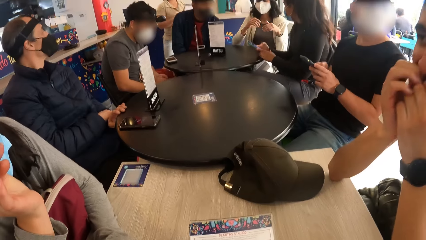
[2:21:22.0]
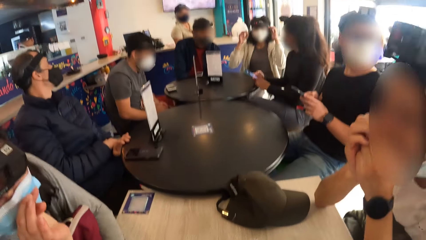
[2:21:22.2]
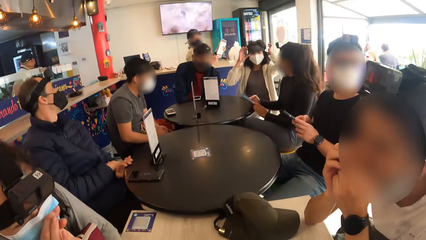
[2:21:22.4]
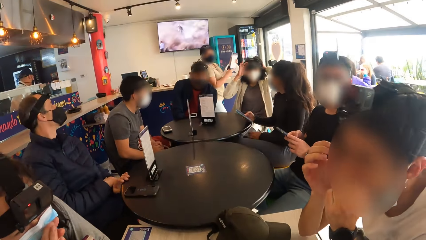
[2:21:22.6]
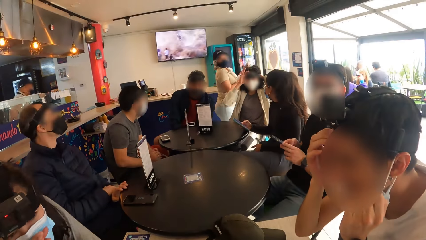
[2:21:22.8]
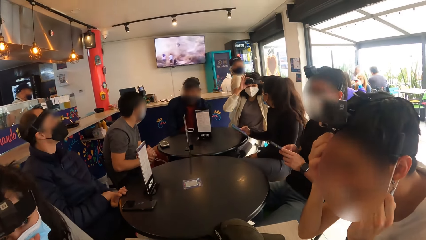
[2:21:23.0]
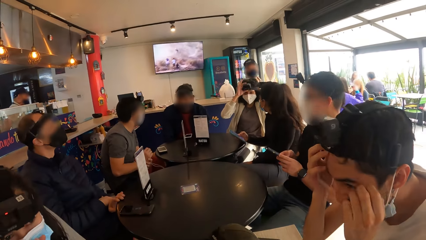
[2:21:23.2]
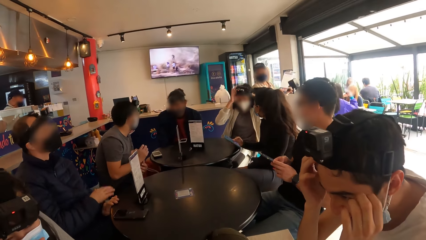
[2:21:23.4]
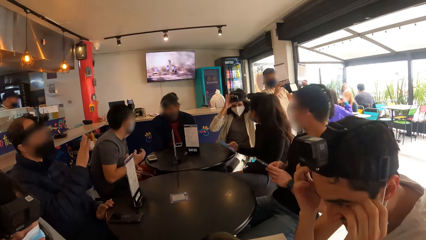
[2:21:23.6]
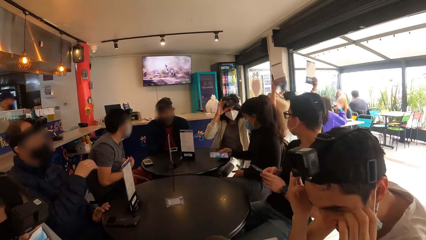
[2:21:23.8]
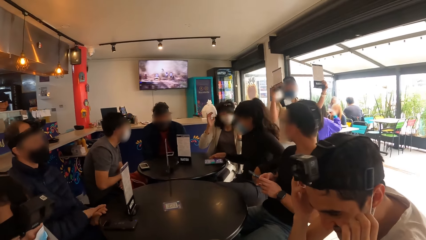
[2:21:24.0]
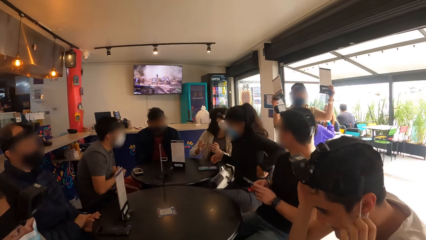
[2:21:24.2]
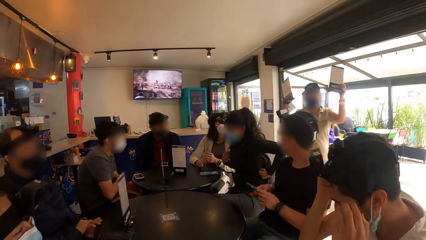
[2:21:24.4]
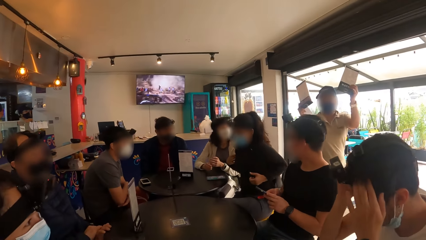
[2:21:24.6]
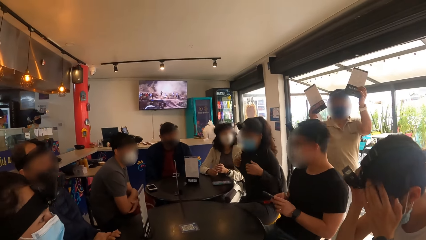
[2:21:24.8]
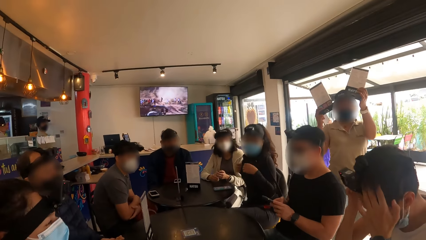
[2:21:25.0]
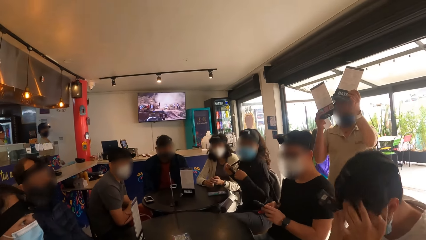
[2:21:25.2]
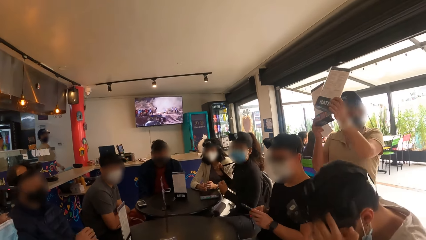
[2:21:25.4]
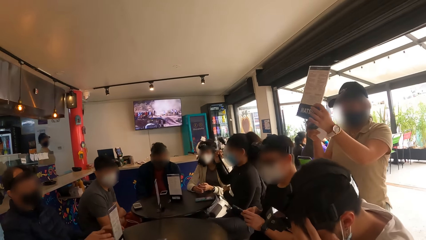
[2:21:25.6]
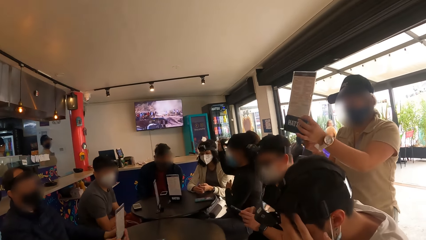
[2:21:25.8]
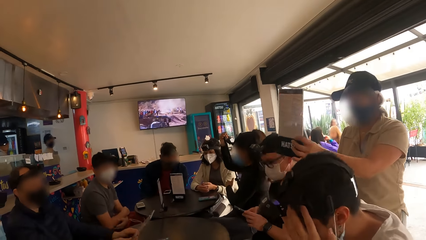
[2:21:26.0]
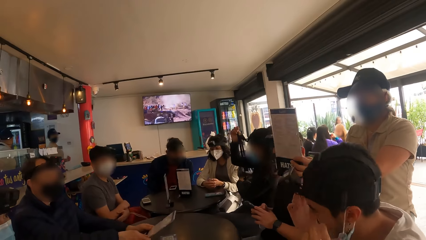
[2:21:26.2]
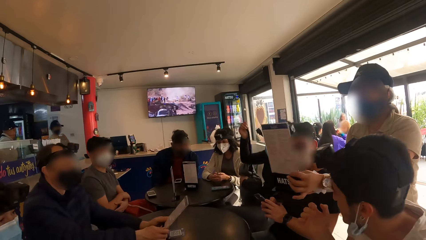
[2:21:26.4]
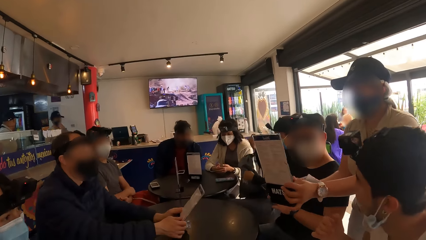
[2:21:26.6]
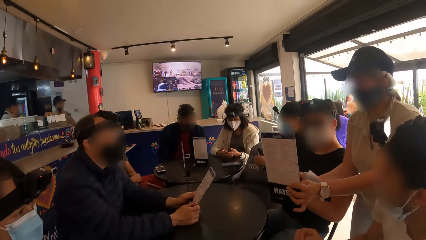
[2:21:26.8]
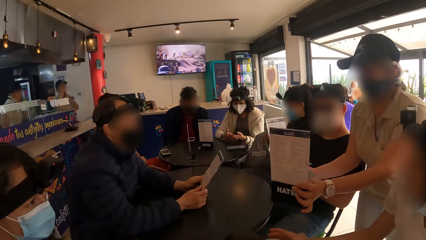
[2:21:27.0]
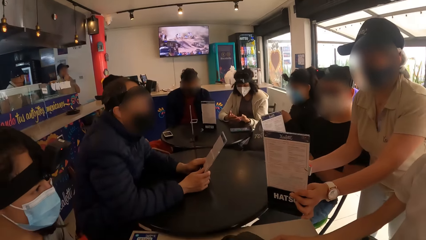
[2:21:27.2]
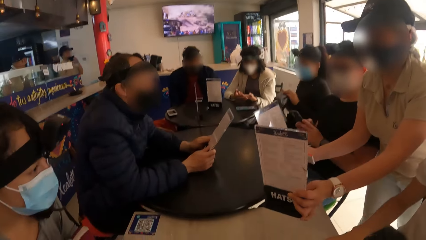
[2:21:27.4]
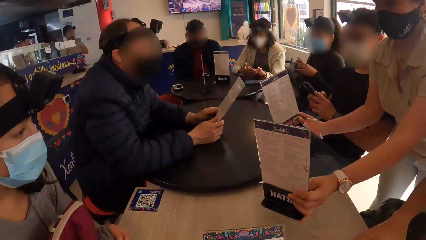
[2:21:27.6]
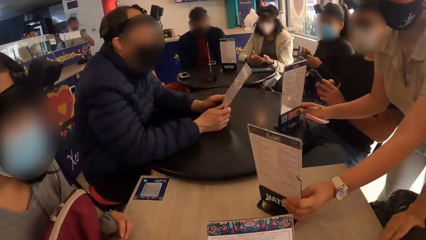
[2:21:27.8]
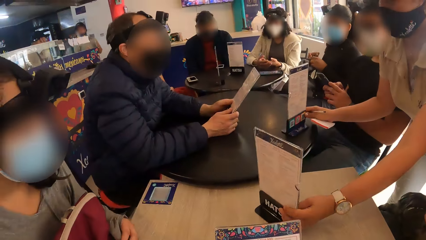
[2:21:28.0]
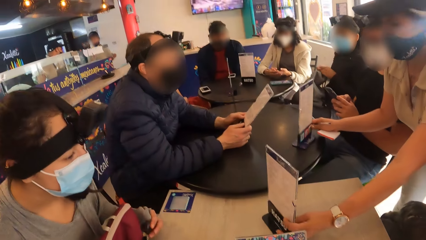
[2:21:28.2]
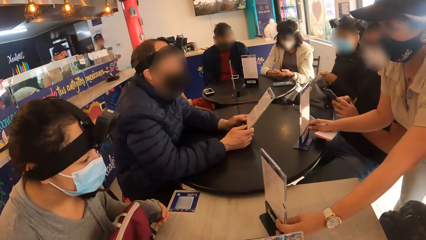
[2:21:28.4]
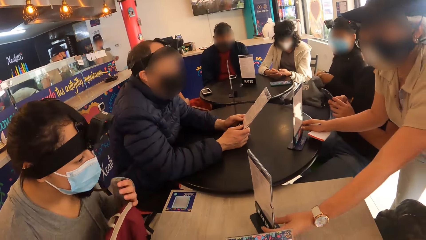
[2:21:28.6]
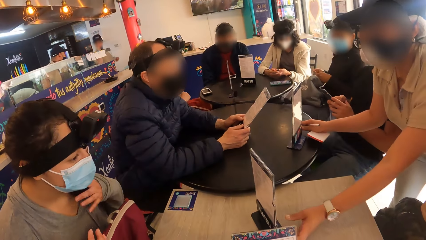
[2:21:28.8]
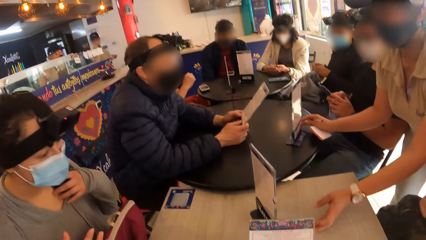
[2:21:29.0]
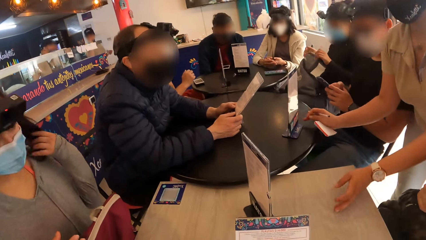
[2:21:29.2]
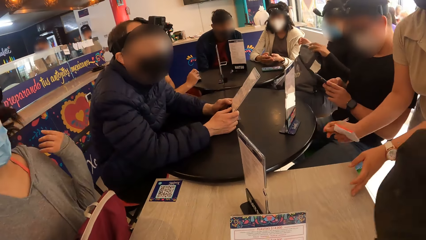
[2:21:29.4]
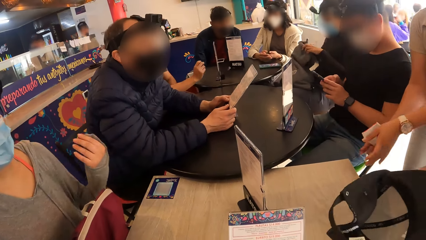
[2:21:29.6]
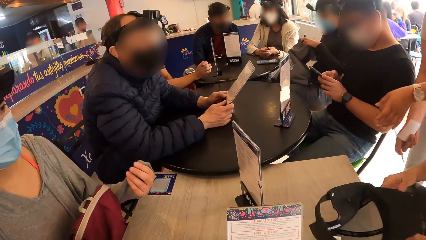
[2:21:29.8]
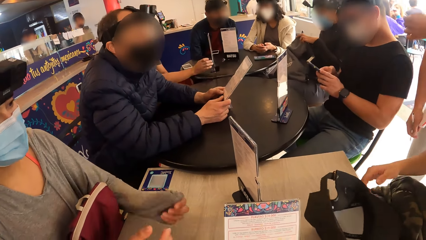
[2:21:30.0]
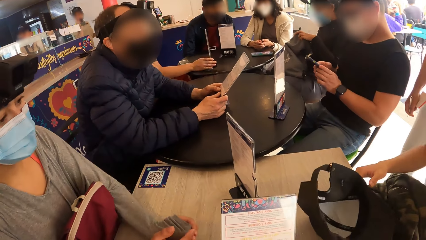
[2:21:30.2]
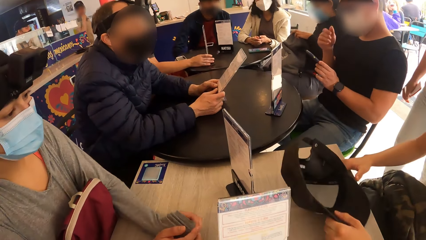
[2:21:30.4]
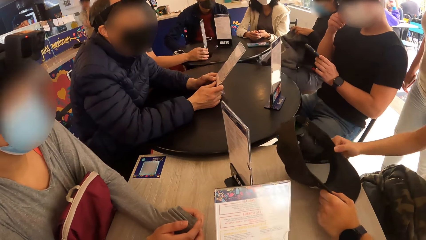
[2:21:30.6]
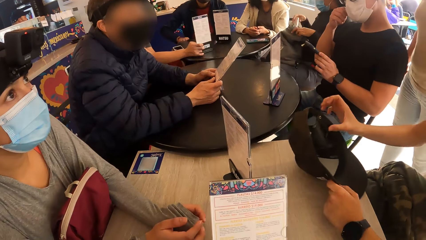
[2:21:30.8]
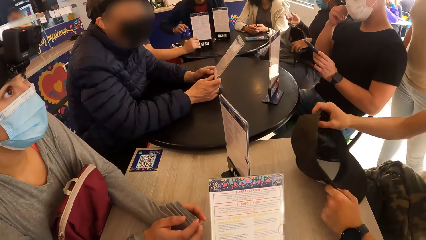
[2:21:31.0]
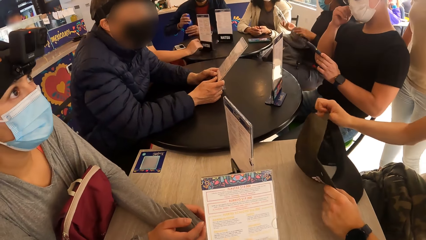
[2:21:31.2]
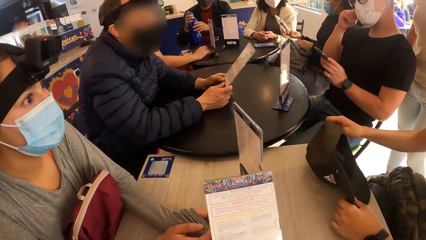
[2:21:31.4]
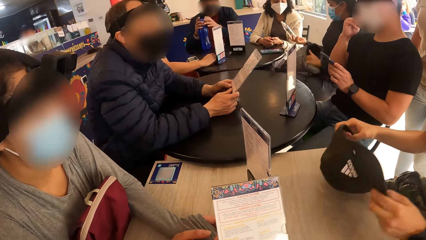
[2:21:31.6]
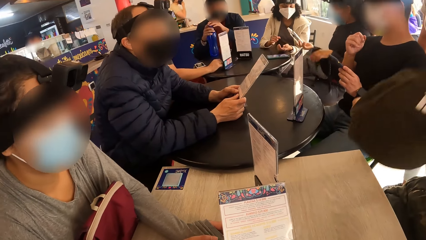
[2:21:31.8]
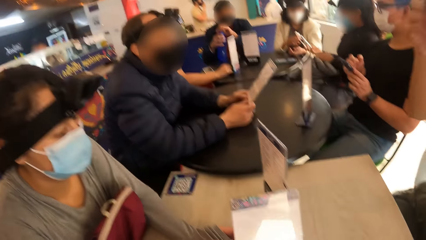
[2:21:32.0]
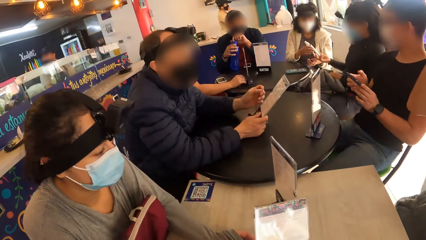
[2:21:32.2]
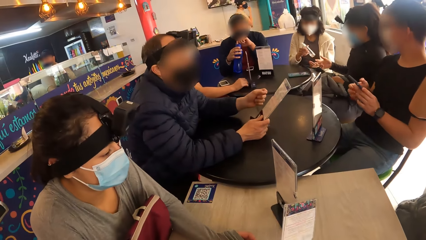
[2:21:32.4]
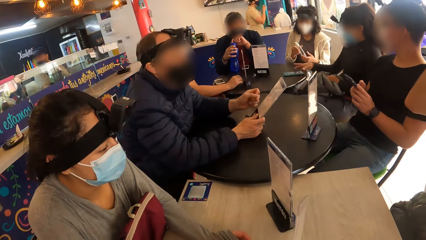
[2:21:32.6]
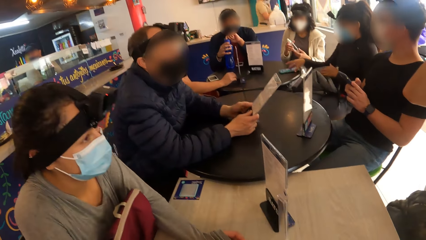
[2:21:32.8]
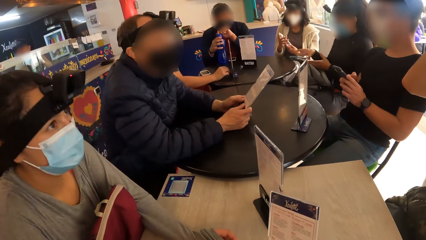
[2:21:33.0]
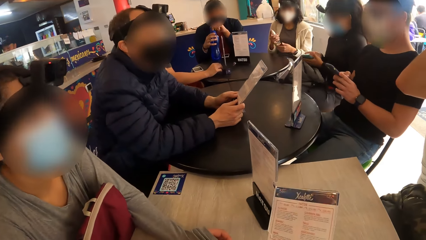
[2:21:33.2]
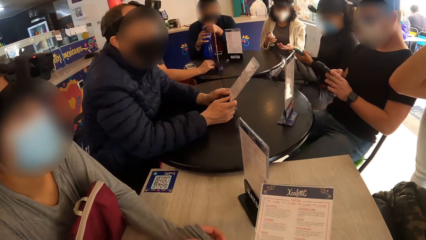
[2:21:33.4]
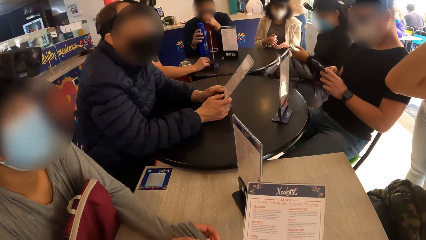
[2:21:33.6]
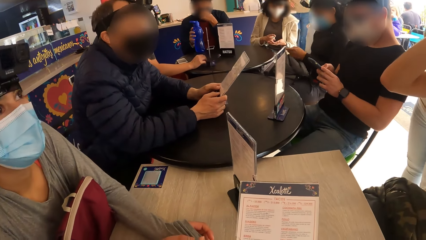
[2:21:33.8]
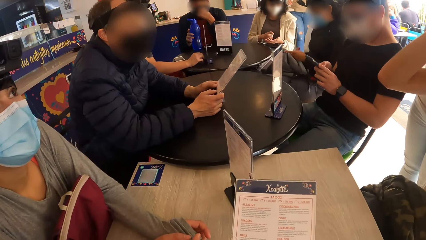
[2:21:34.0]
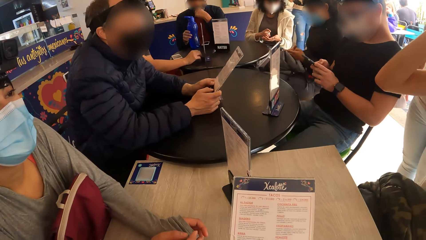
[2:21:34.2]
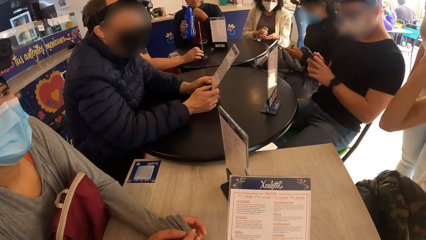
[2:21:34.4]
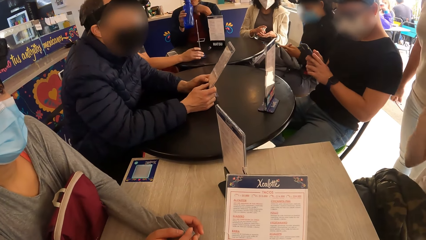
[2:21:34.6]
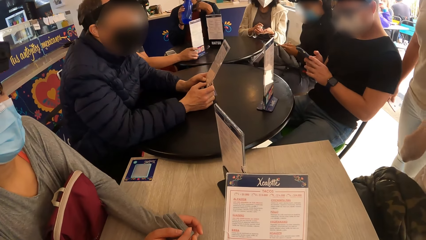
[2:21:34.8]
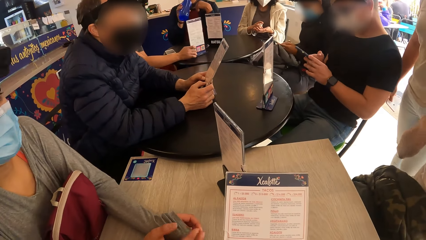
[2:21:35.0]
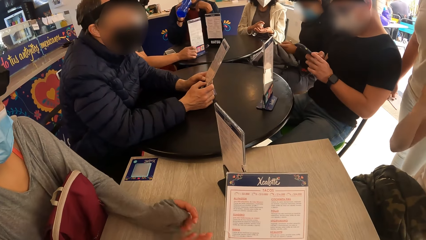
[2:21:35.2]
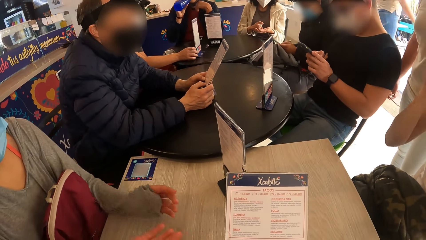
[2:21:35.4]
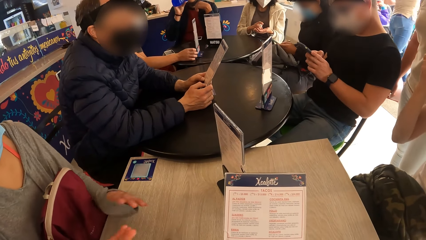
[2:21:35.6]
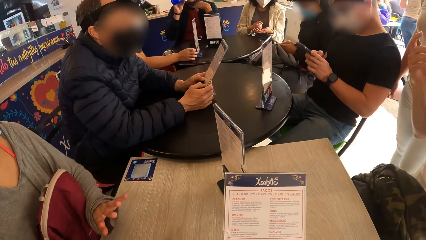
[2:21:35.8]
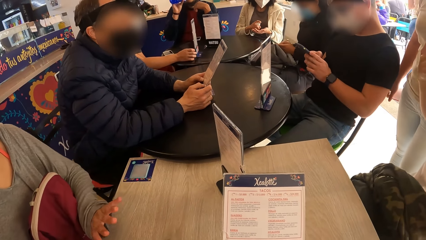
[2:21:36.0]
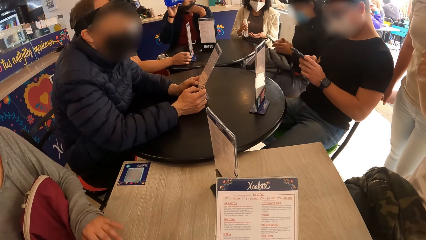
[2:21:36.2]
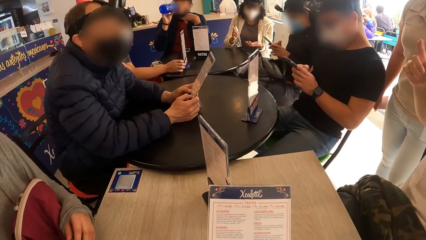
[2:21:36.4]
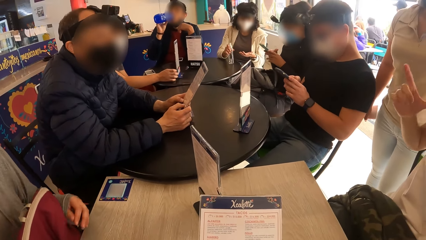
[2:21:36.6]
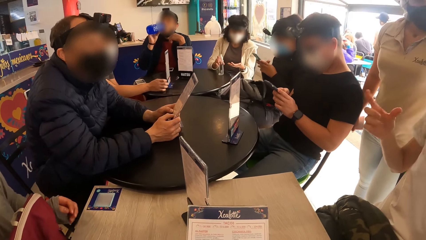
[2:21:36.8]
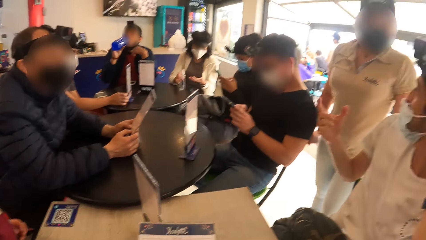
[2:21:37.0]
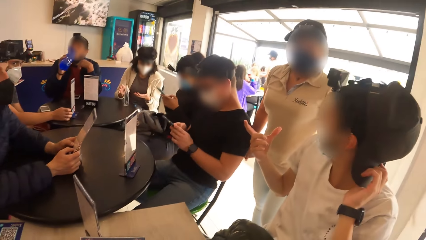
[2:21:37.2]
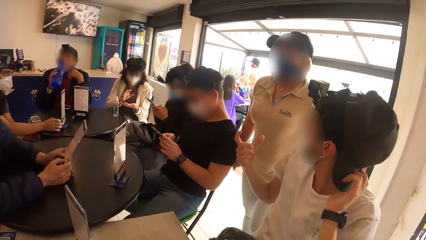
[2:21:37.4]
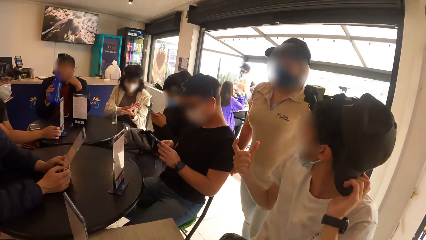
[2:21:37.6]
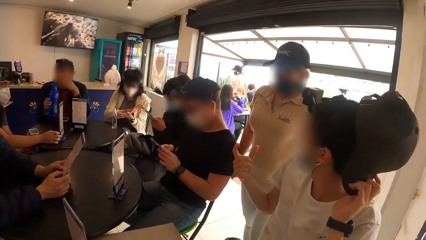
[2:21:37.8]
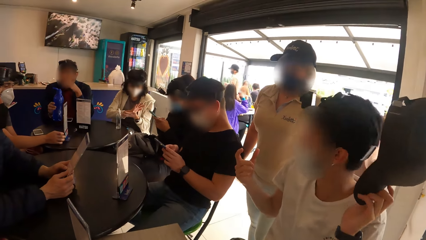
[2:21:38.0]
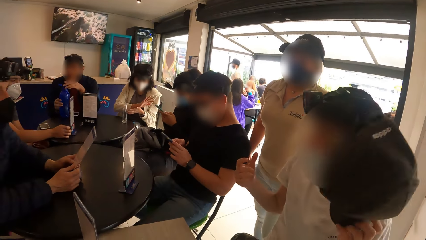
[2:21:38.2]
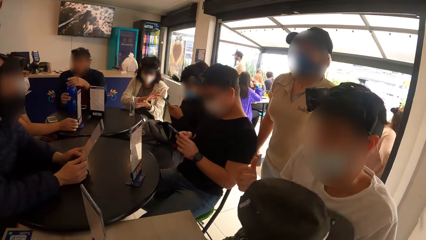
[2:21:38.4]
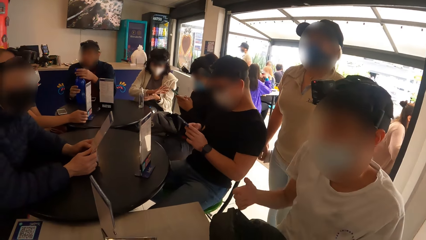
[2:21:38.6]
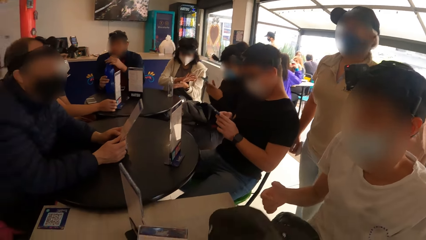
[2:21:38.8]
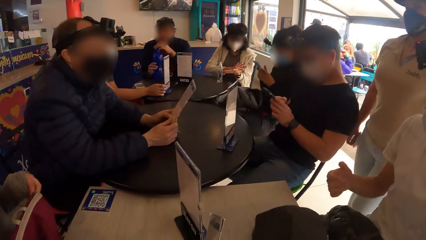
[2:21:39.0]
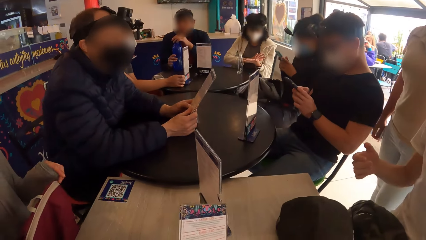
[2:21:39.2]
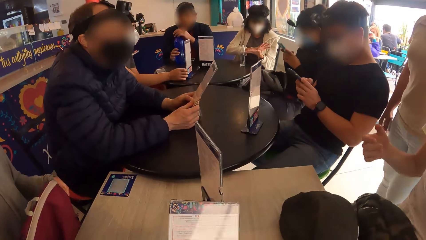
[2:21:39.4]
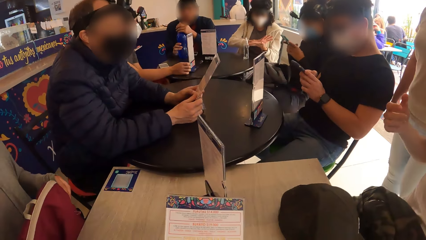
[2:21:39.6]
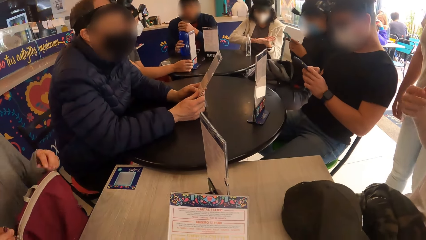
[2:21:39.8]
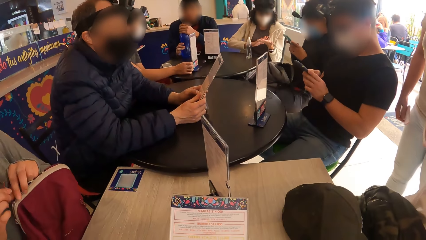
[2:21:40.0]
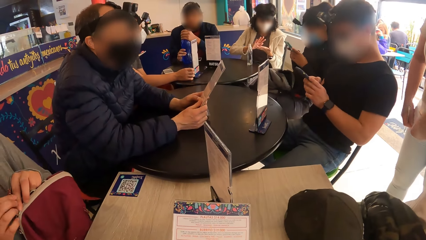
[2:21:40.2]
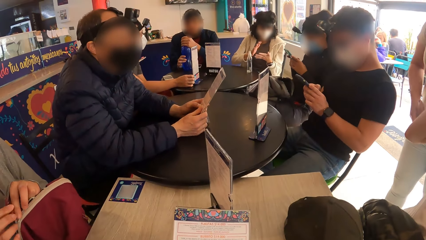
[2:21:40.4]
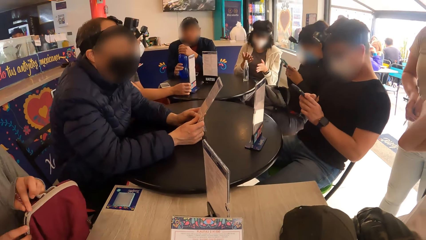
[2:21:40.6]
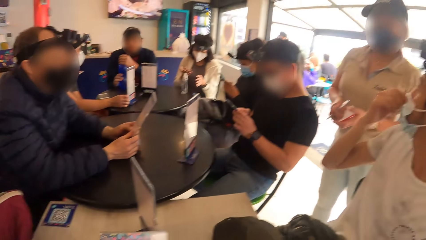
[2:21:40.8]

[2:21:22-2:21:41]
A man rubs his hands. The man touches his face with both hands. The man adjusts the camera on his head with both hands. A waiter drops some menus on the table with both hands. The man reads the menu. The woman touches her hair with her left hand. The man drops the cap on the table with his left hand. The man touches the cap in his left hand with his right hand. The man moves the cap on the table. The man wears the cap on his head with both hands. The camera wearer flips the menu on the table. The man interacts with the waiter. The man removes the cap on his head with his left hand and drops the cap in his left hand on the table. The woman opens the bag on her lap with both hands.
